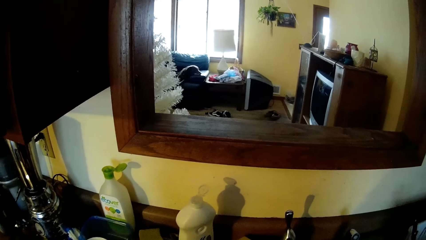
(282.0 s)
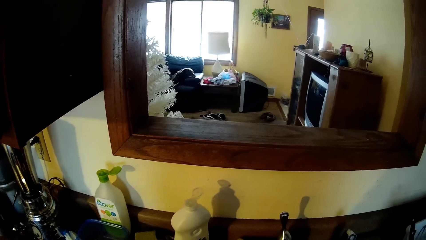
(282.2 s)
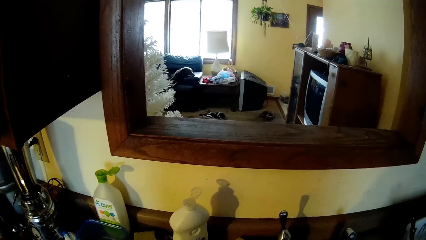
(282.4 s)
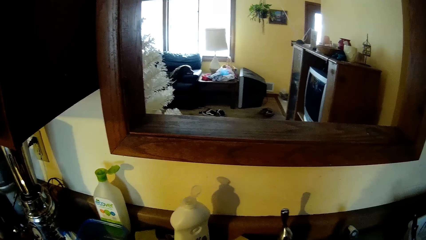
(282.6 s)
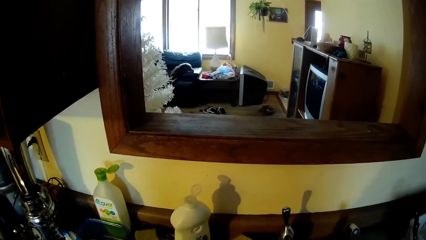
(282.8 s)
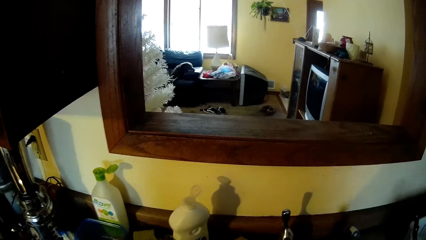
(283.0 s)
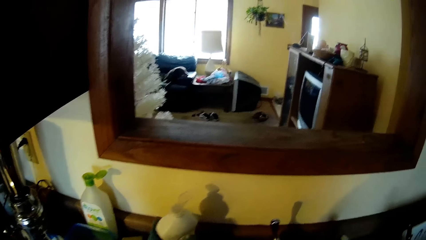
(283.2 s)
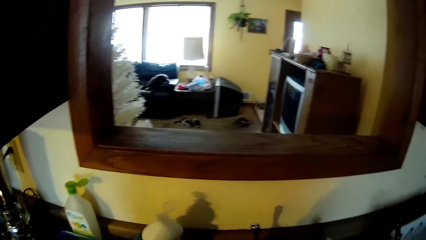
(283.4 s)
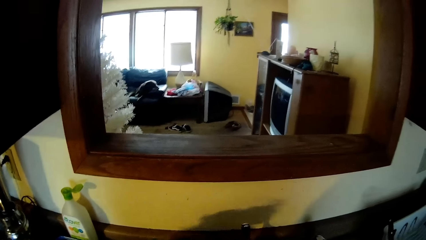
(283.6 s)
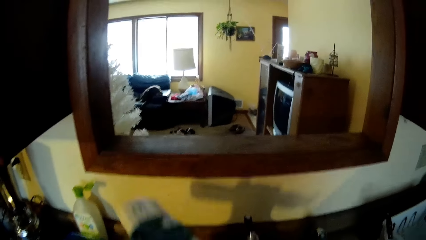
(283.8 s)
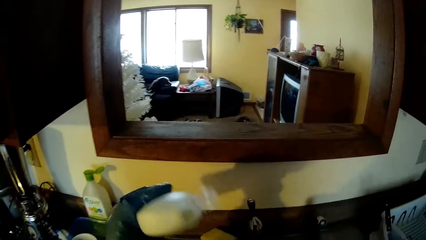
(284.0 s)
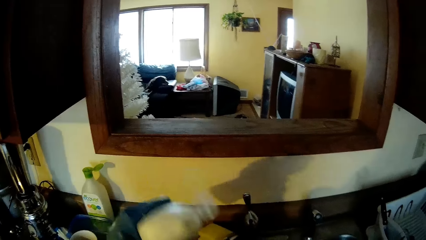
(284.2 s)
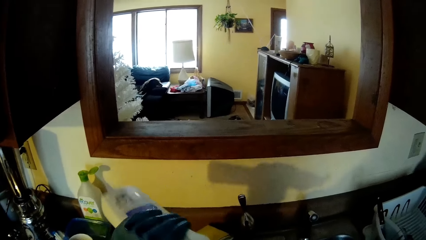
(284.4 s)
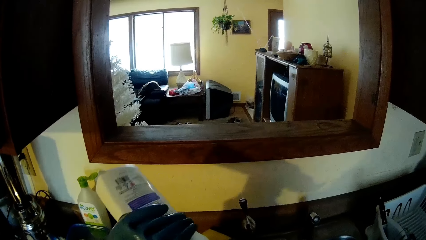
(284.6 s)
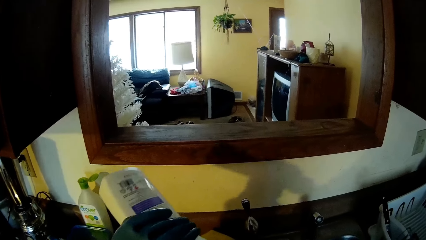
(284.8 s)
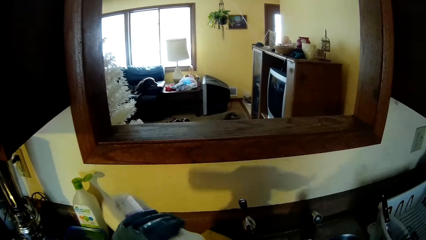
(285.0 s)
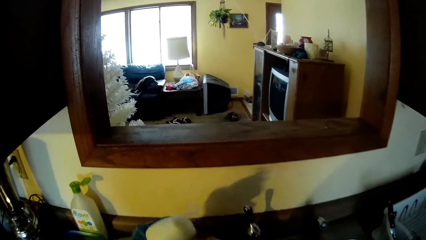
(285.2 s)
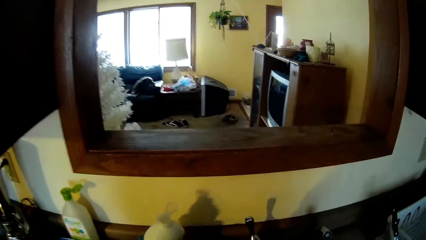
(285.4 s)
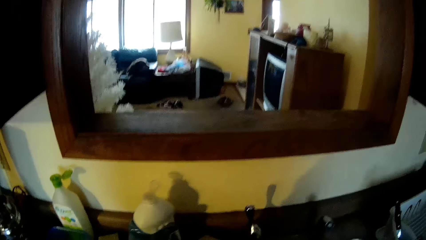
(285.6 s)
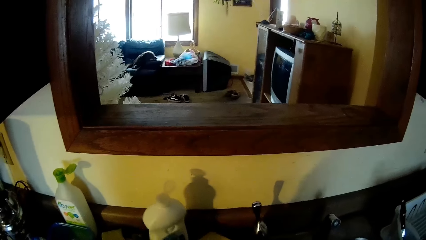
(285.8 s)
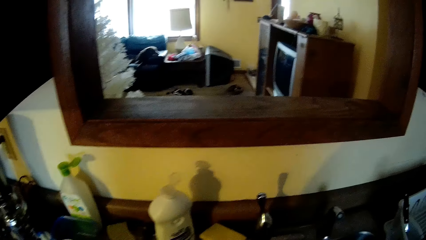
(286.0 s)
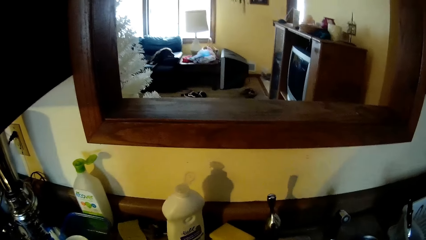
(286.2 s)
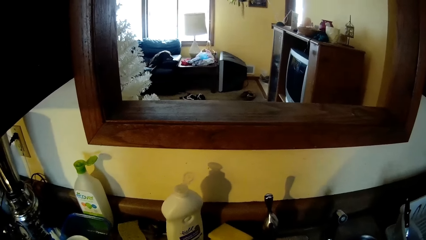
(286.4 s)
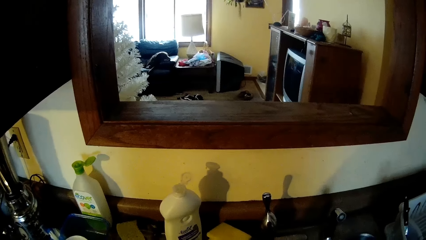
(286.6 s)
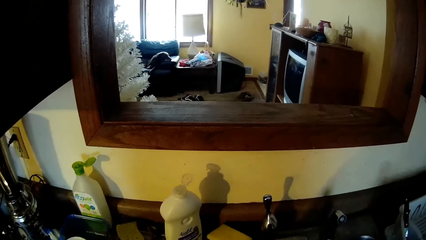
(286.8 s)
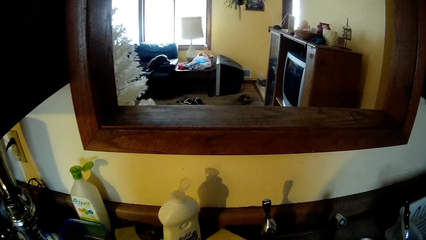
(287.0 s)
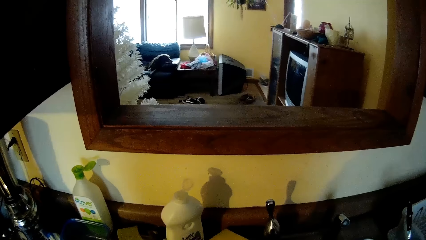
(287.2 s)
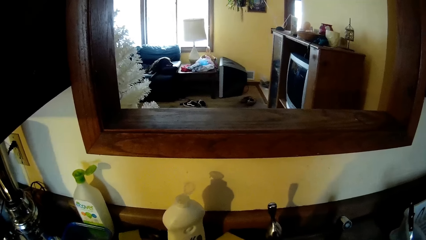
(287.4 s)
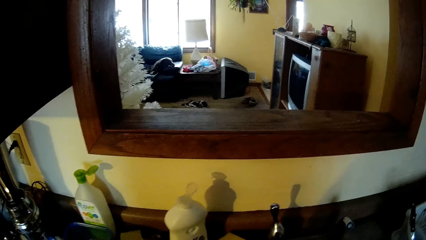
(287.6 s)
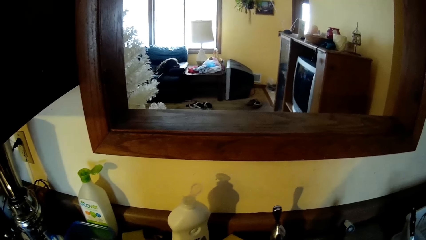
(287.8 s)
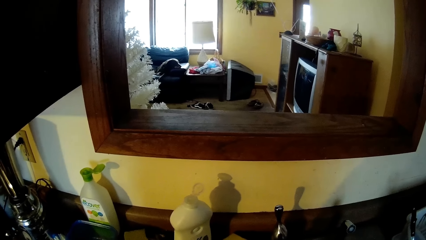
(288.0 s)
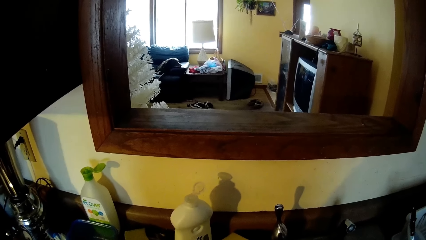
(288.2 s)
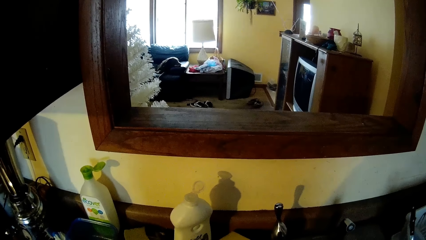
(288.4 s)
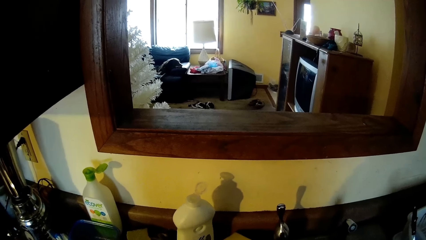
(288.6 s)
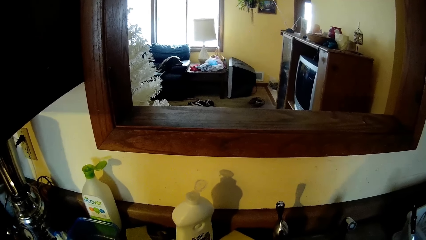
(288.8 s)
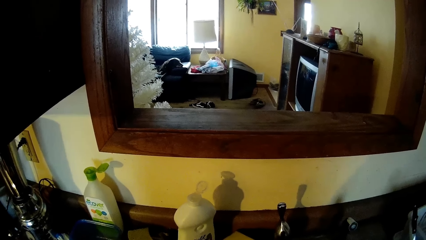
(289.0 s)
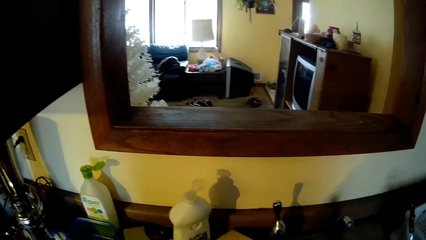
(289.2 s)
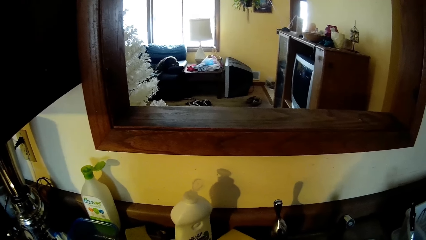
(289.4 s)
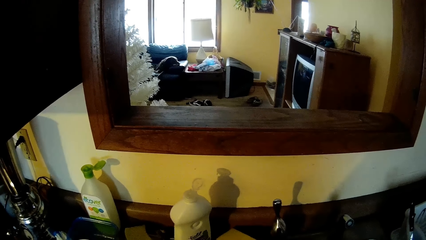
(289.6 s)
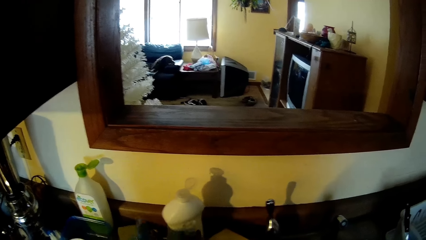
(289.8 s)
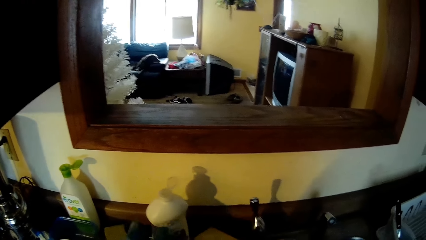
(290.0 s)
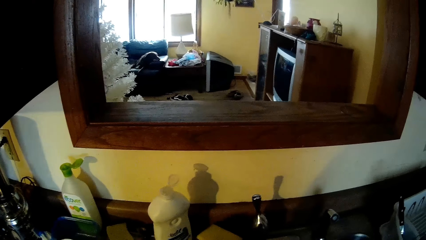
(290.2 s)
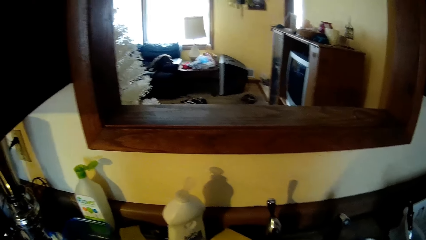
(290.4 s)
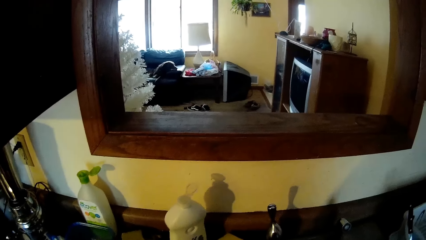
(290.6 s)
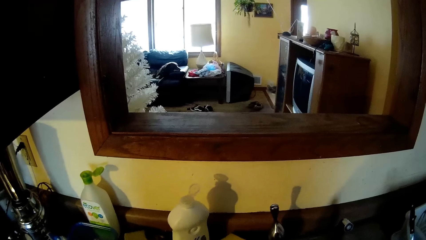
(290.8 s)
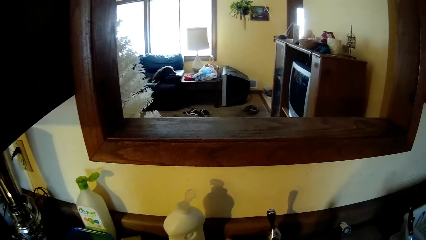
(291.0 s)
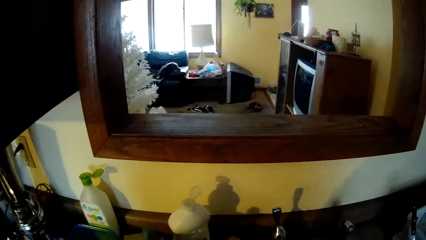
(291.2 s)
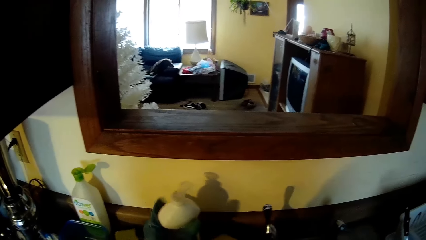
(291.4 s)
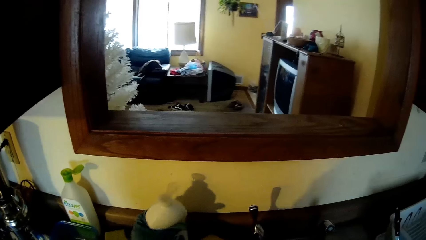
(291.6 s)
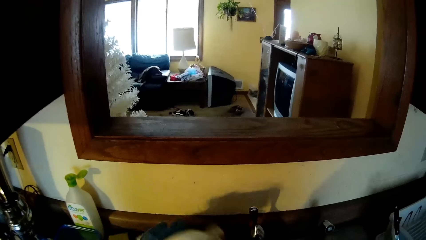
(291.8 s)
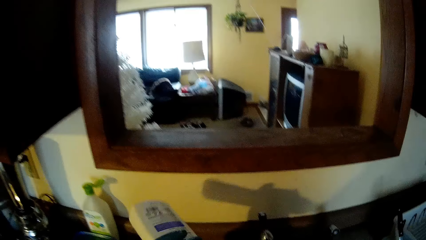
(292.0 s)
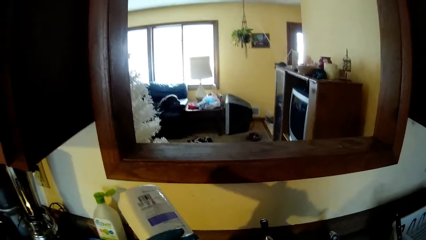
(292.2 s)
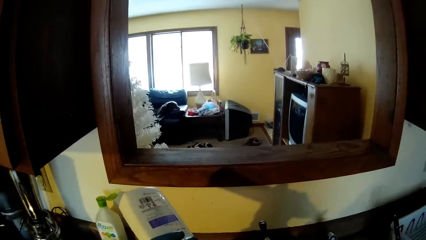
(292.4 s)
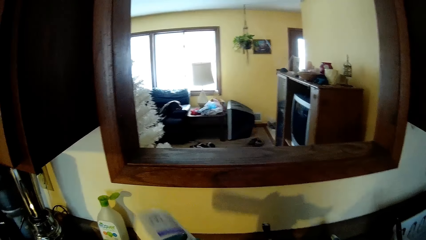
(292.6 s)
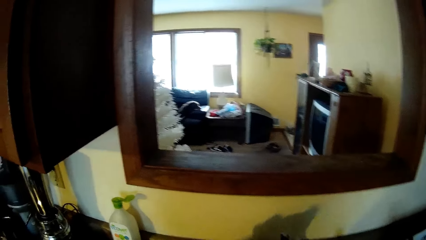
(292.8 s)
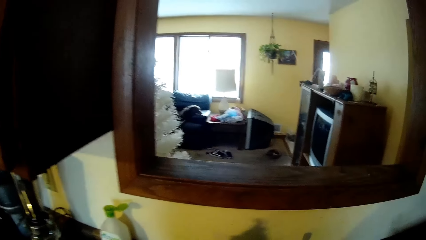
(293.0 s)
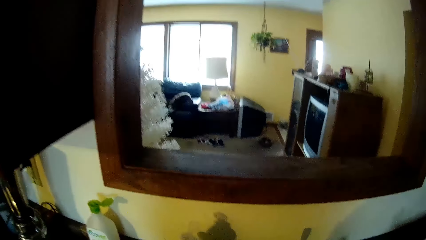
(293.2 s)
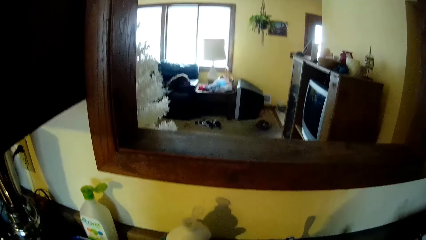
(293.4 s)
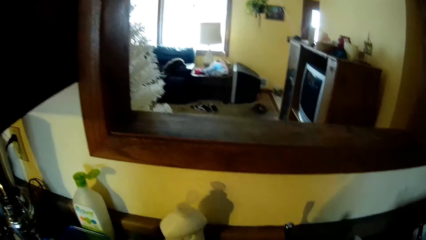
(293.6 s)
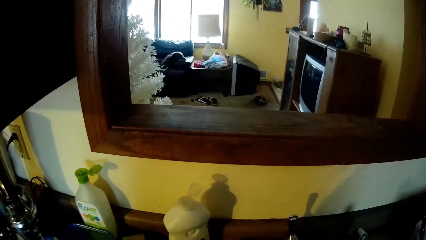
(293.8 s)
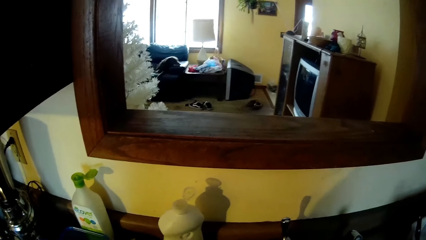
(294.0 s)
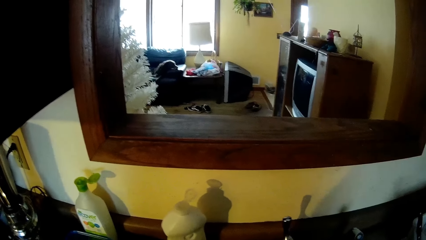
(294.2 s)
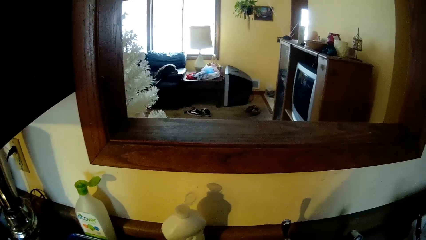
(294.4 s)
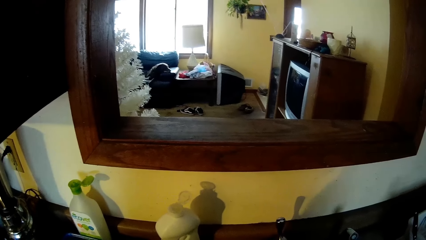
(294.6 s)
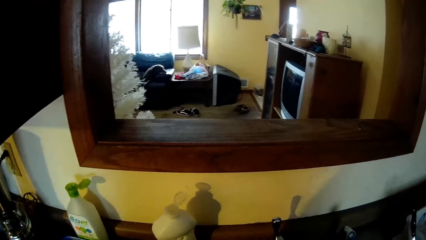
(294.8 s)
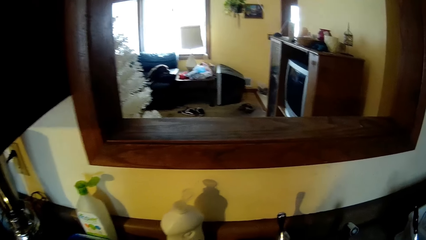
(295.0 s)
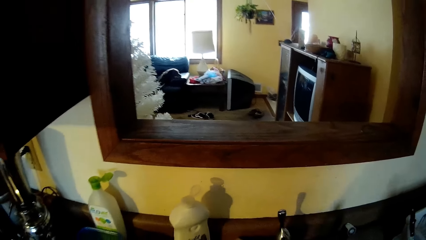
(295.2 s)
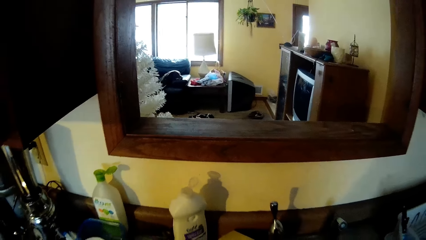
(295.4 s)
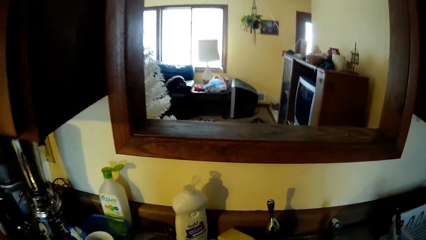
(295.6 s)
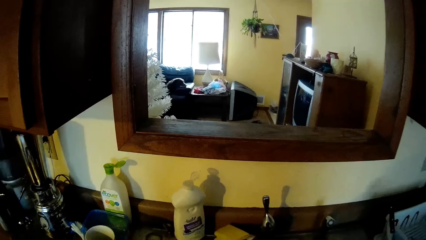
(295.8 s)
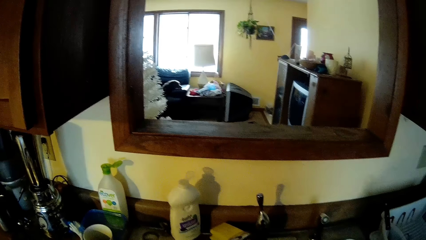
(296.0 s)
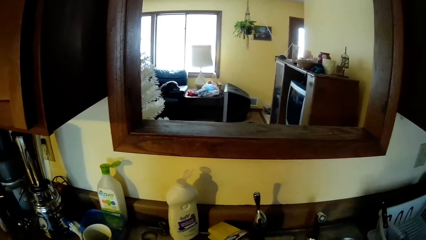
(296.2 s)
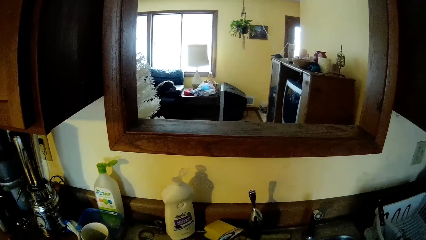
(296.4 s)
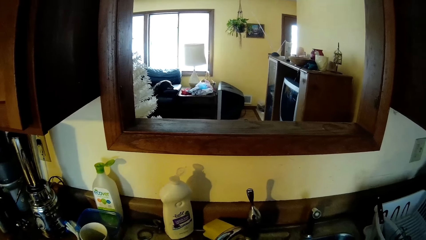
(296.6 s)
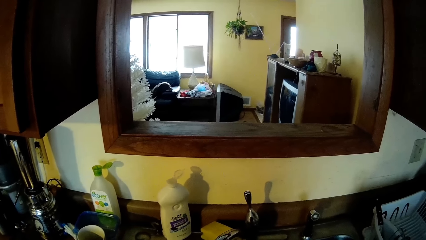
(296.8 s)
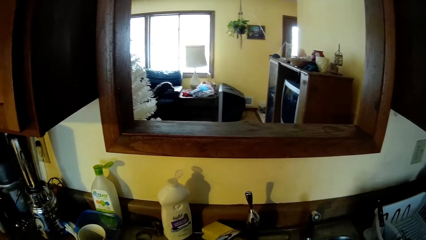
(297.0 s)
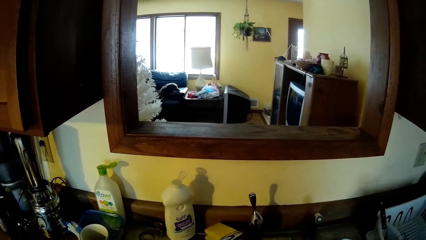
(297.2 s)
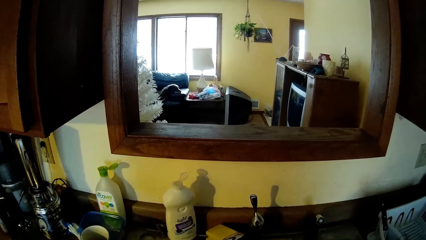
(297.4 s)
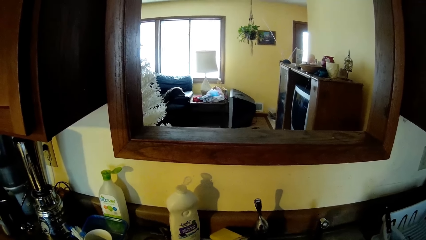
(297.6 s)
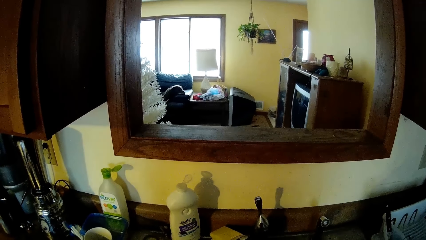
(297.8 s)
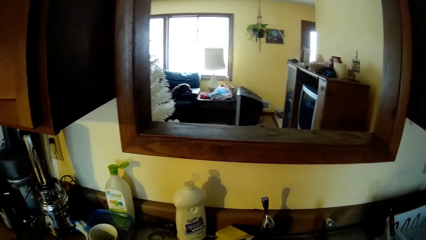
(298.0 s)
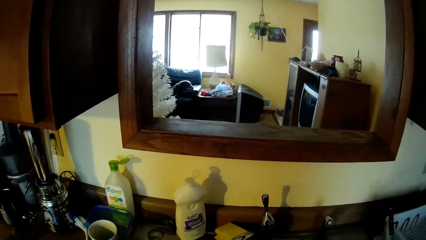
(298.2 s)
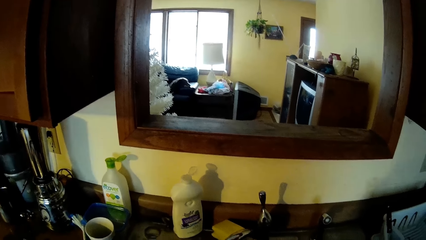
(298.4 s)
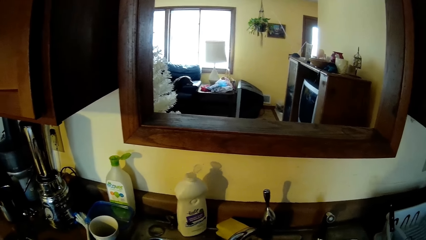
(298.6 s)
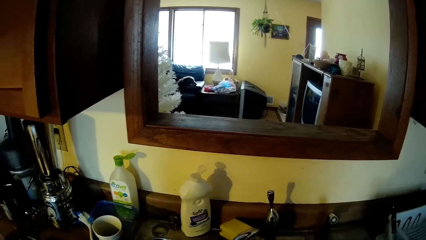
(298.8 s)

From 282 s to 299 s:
The camera wearer picks a bottle of soap from the kitchen counter with her left hand. She pours soap from the bottle on her right hand. She drops the liquid soap on the sink with her left hand. She picks the liquid soap from the sink with her left hand, pours the liquid soap inside the sink with her left hand, and drops the liquid soap on the sink with her left hand.
